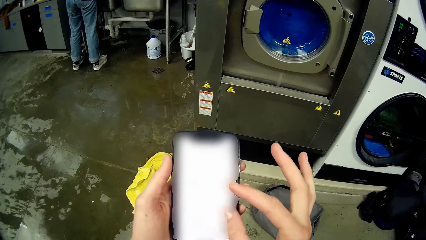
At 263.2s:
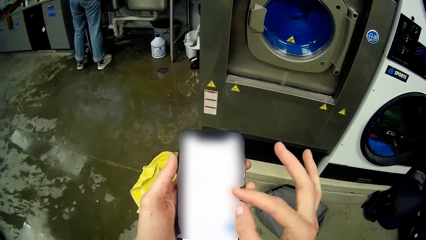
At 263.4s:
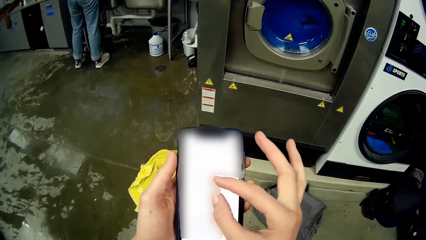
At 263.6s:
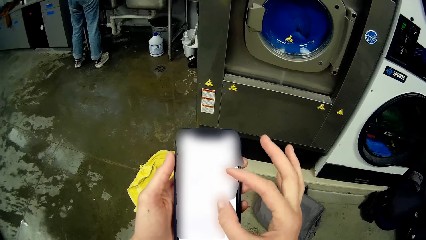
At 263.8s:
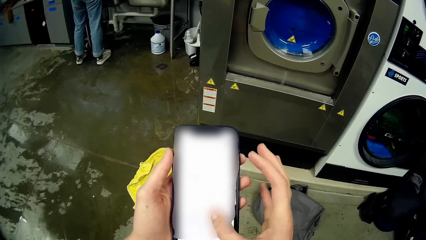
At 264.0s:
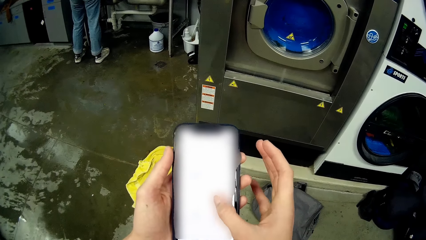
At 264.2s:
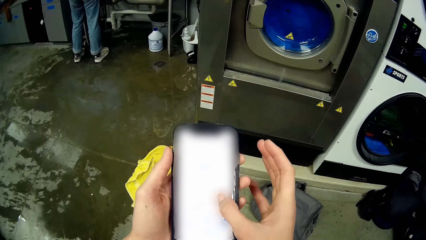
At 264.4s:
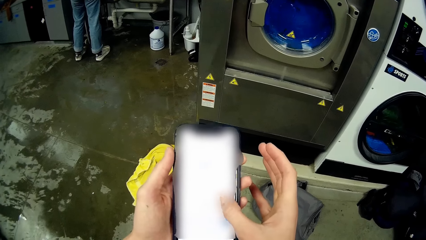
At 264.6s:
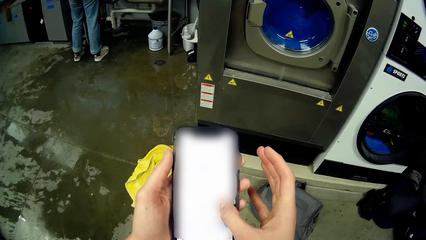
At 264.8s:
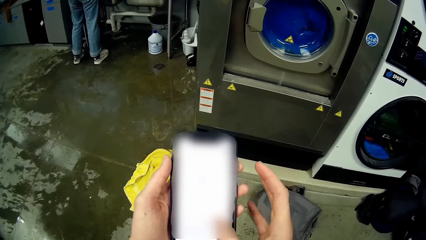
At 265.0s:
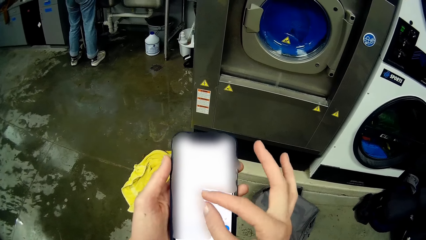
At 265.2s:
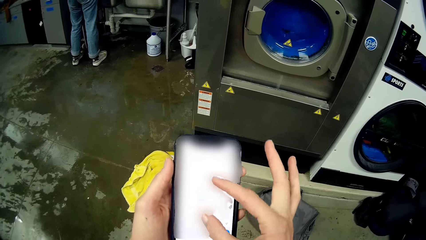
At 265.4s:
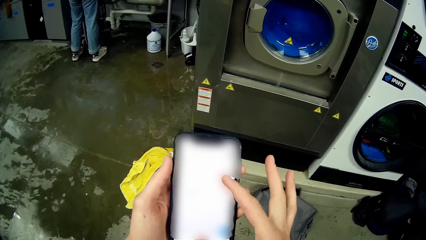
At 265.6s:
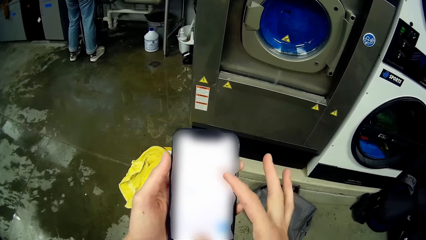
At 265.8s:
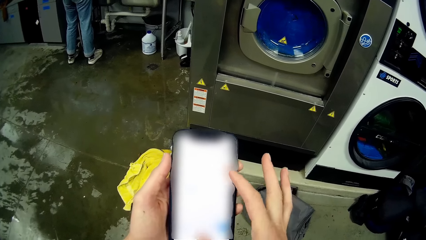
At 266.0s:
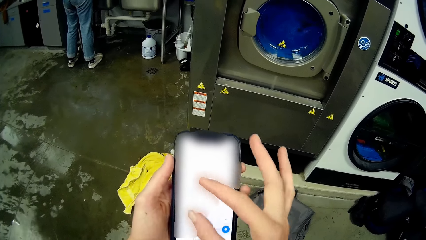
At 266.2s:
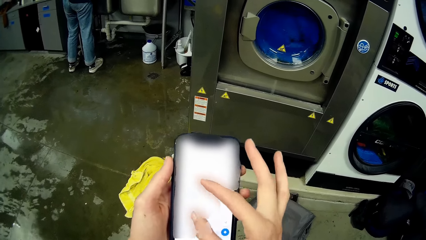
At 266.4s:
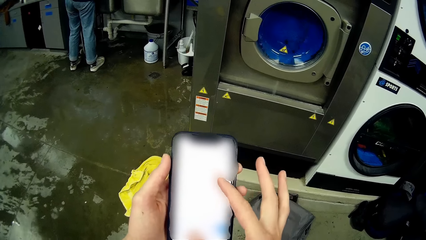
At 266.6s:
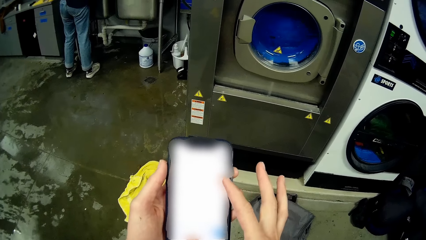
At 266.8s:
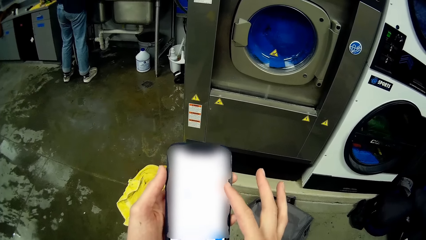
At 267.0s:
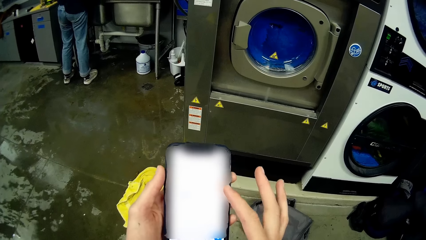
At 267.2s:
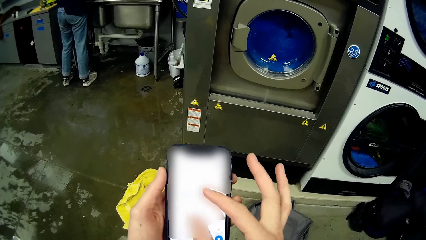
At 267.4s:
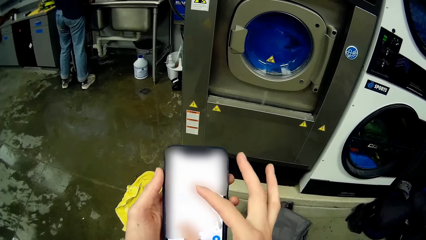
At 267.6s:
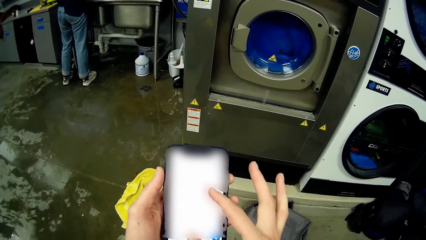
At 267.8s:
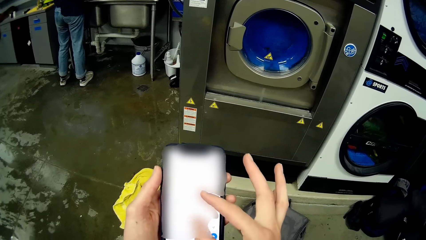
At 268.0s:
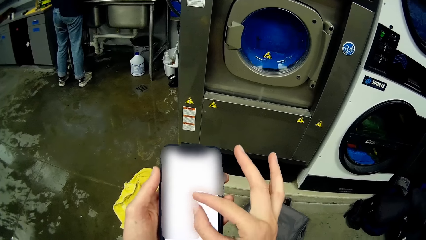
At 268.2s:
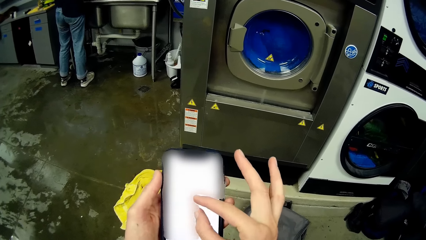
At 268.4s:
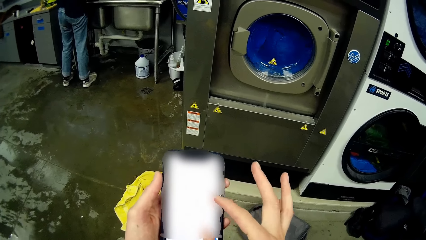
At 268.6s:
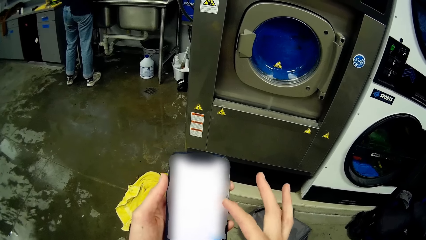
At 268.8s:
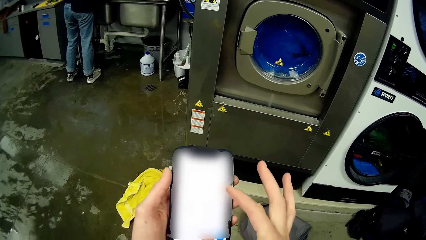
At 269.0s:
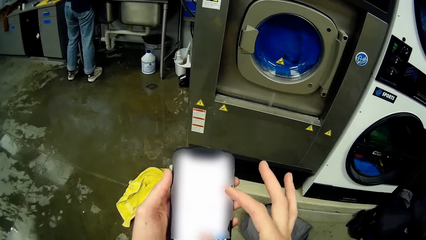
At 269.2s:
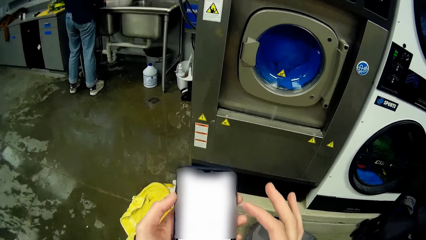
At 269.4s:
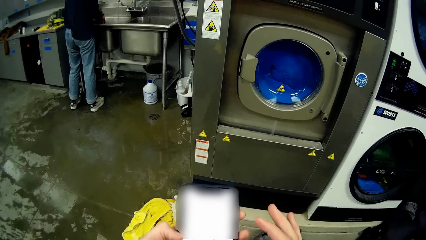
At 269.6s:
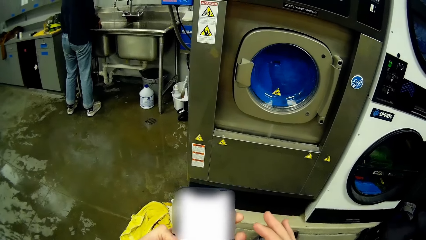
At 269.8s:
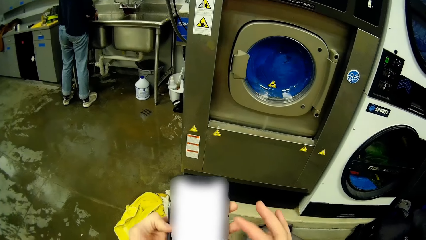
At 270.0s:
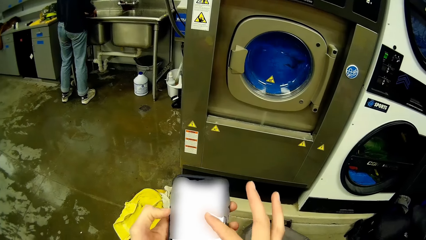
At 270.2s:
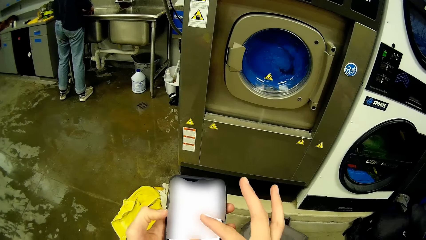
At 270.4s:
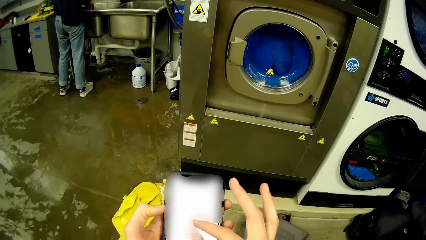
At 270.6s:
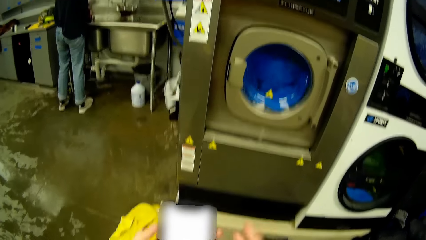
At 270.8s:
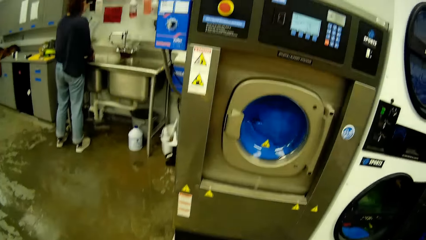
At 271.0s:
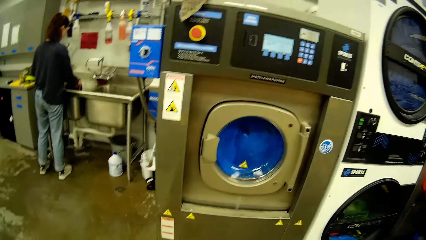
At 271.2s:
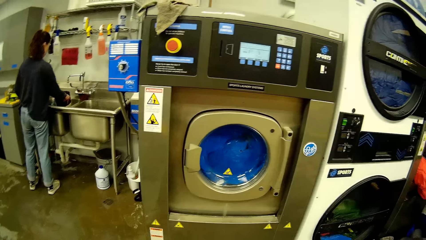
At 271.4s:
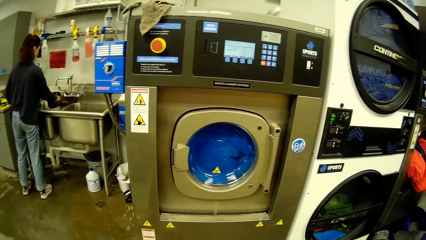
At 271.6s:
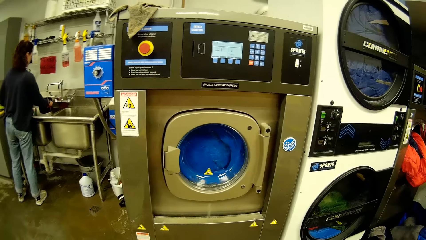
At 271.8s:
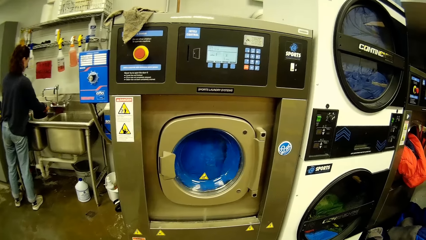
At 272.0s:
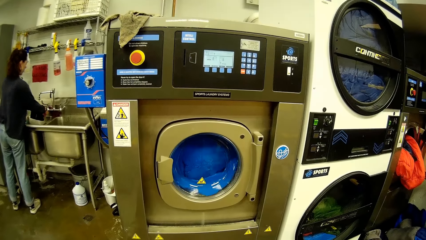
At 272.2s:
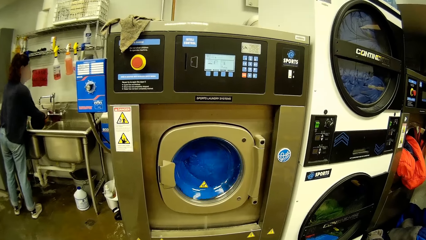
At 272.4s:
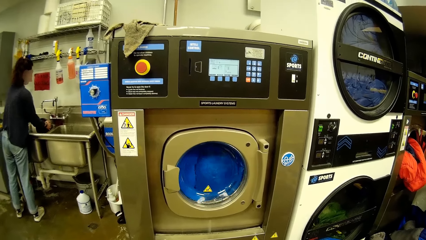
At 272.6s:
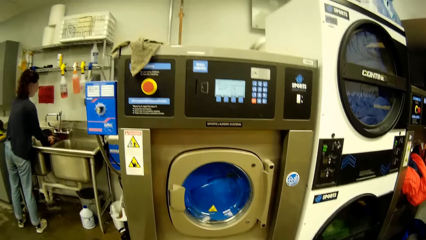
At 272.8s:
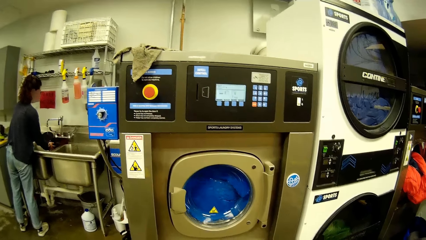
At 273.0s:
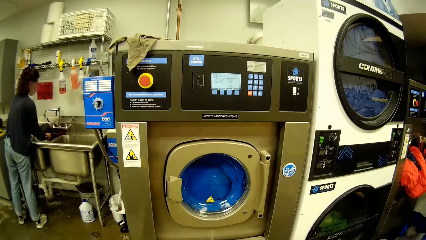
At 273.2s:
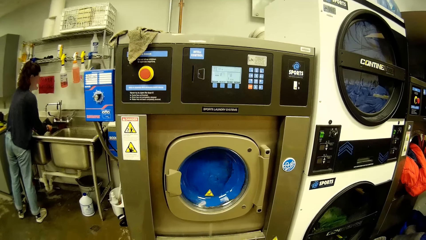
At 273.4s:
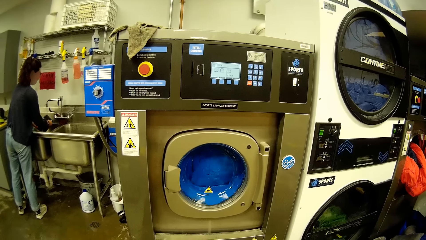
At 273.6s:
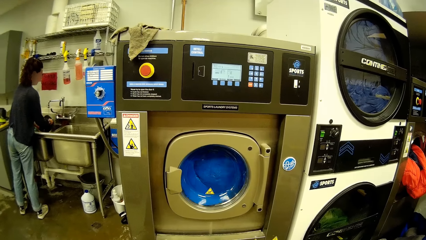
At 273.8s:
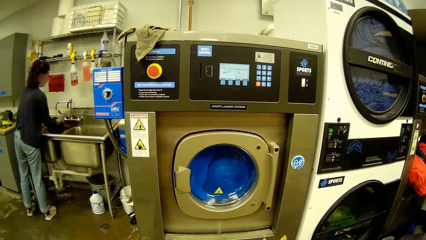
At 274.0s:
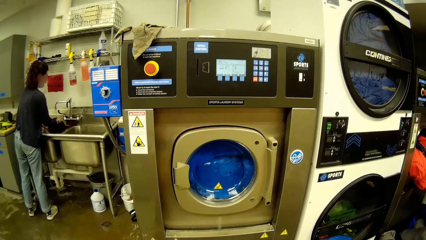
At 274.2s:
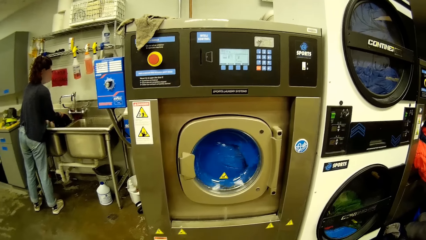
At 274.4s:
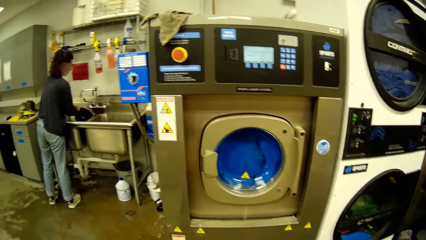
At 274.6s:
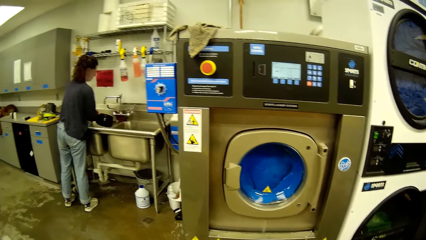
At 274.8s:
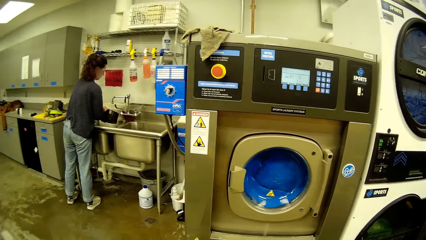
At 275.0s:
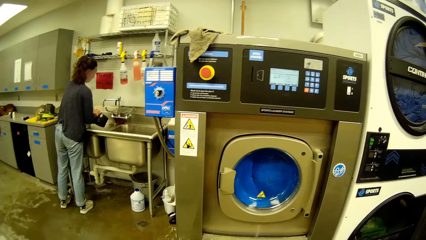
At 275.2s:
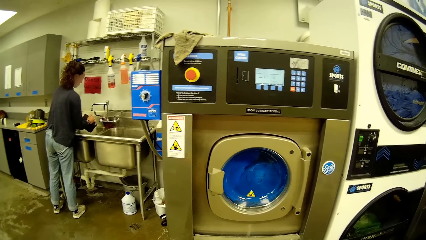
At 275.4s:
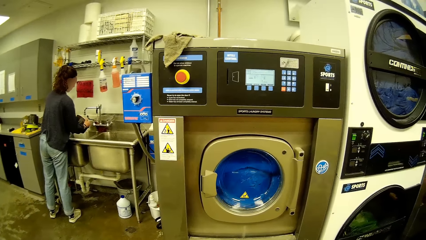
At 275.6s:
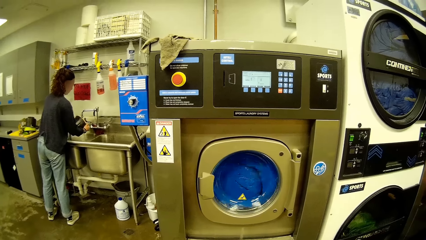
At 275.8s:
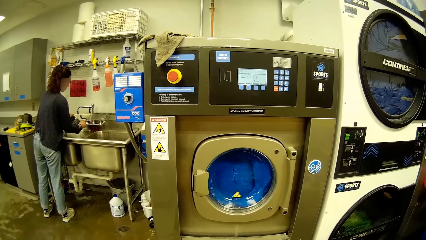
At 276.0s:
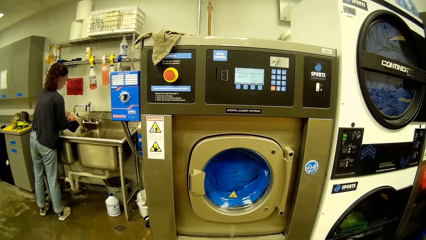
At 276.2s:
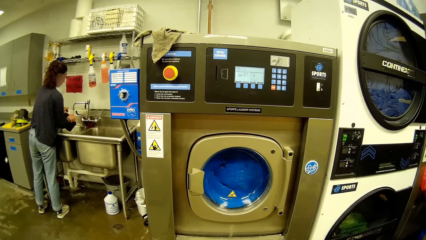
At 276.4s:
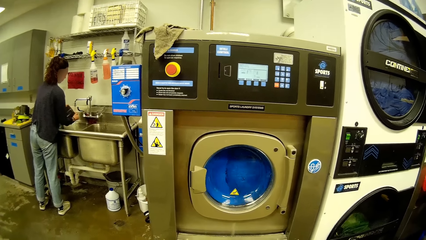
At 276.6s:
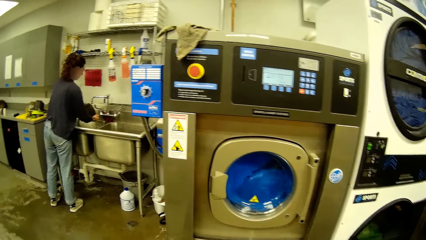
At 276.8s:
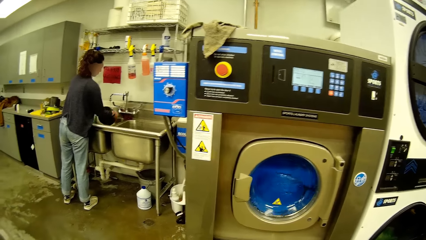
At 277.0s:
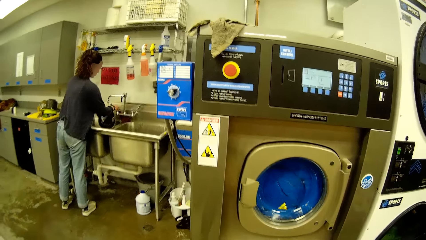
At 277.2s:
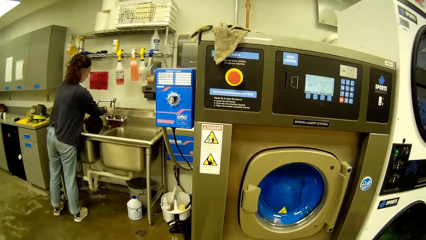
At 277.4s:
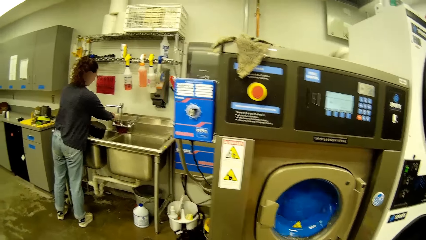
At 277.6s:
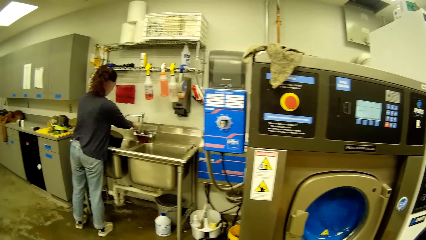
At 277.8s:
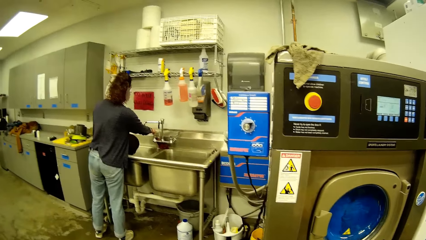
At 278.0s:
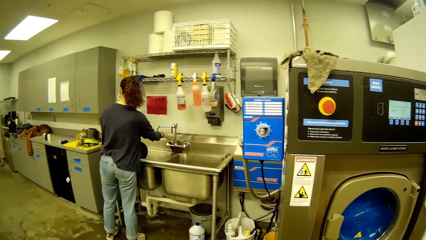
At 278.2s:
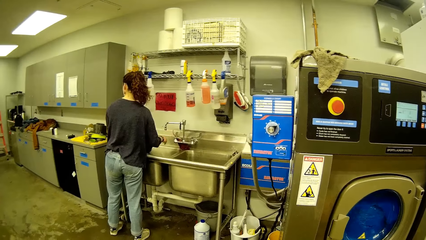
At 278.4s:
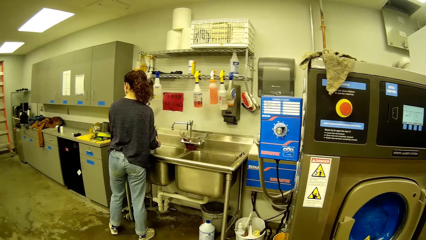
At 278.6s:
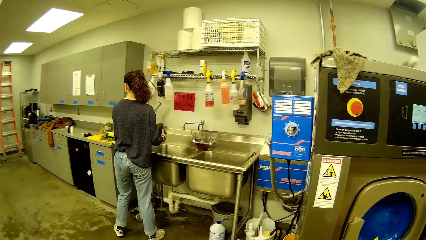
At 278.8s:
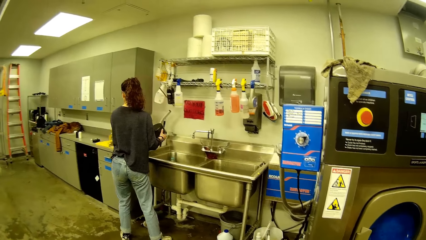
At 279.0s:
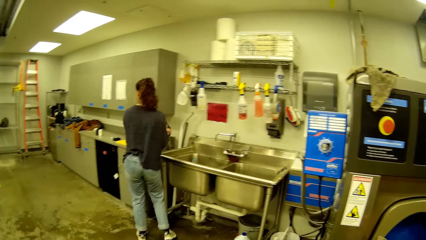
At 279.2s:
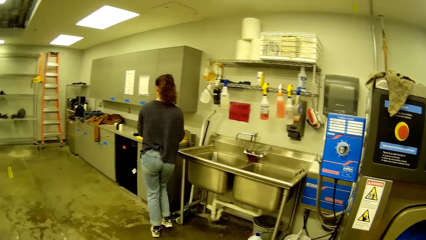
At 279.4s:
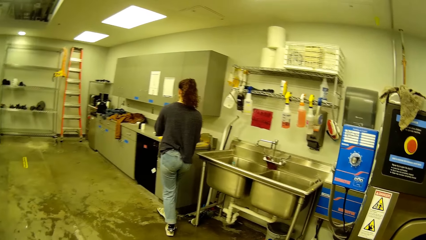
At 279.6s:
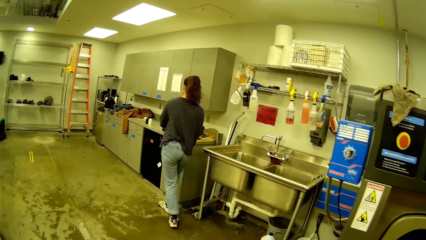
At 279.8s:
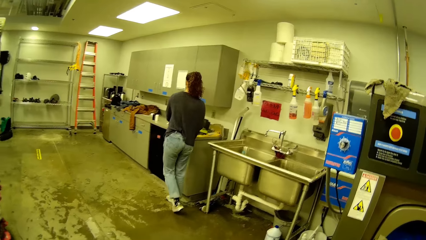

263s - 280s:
The camera wearer looks at the washing machine. A person rinses the sufuria. The person washes a plate in the sink, rinses the hand, and puts the sufuria down.
